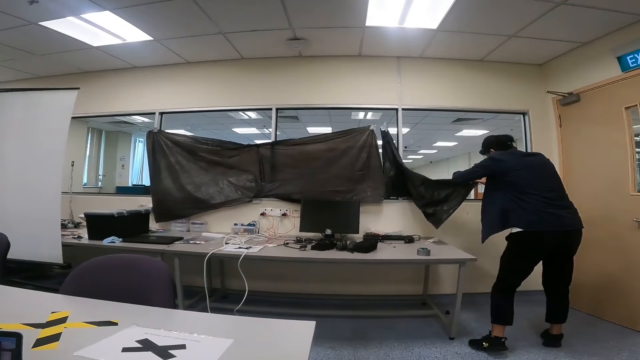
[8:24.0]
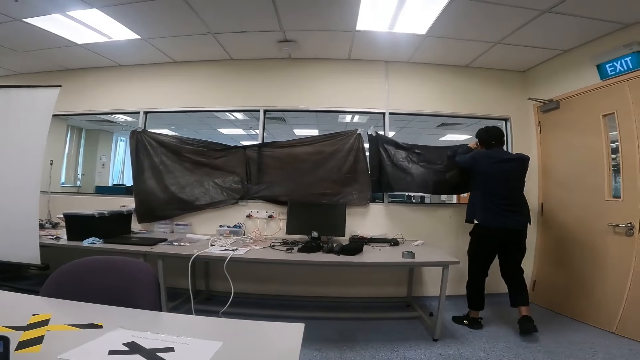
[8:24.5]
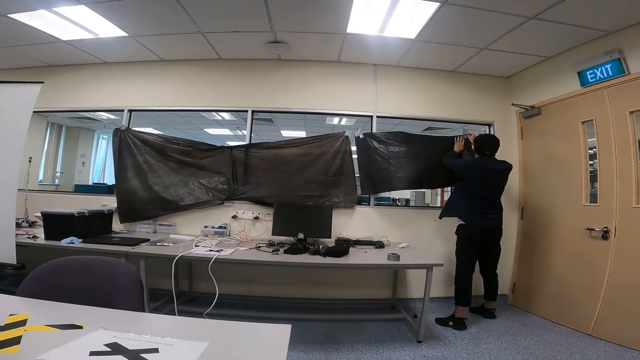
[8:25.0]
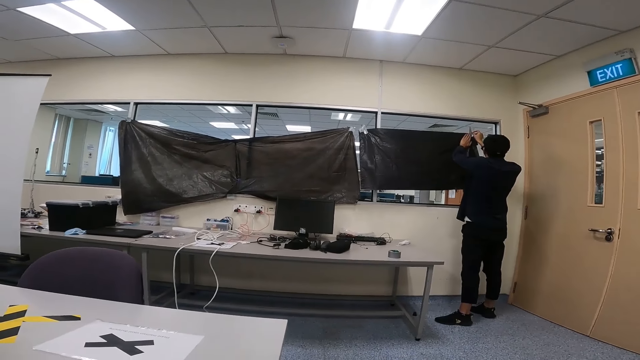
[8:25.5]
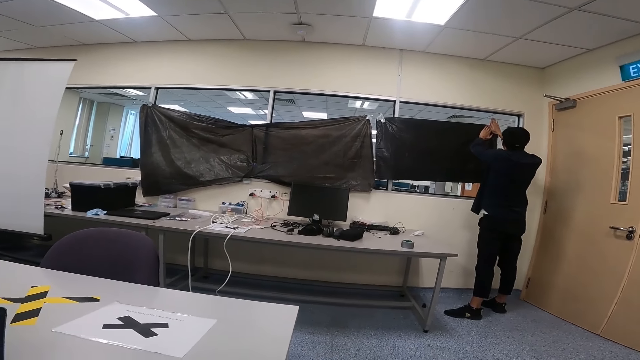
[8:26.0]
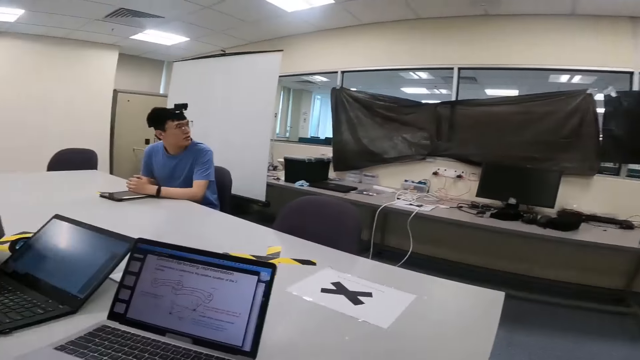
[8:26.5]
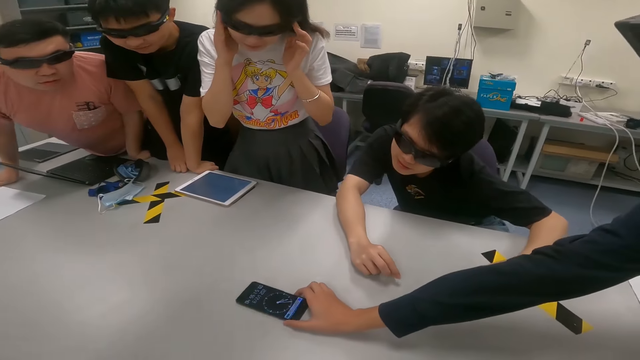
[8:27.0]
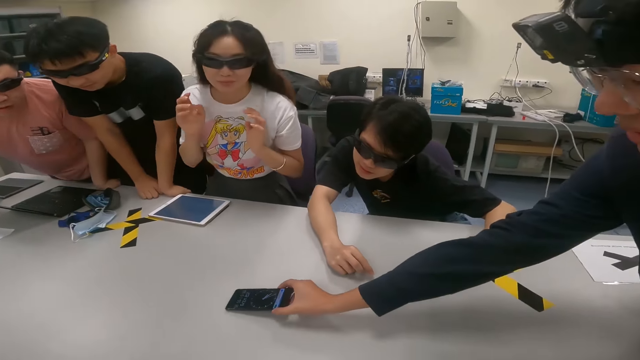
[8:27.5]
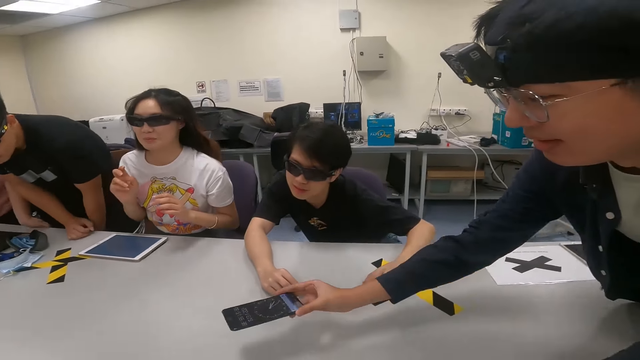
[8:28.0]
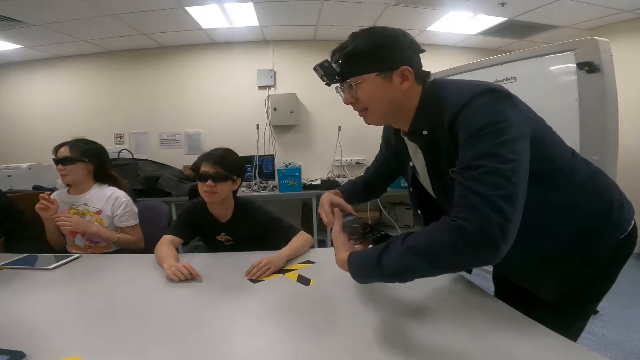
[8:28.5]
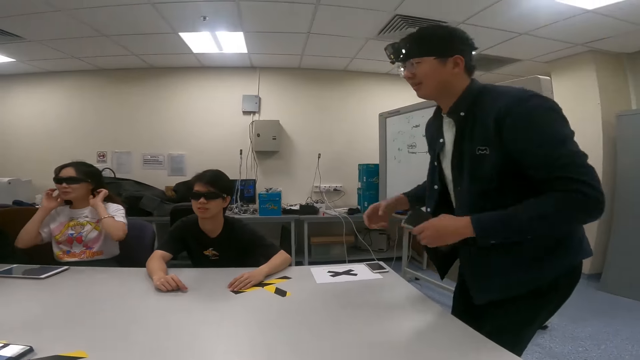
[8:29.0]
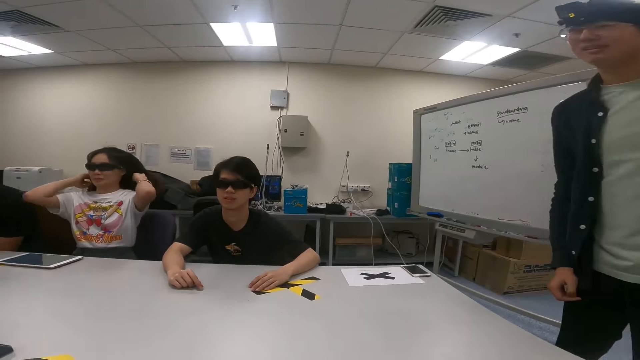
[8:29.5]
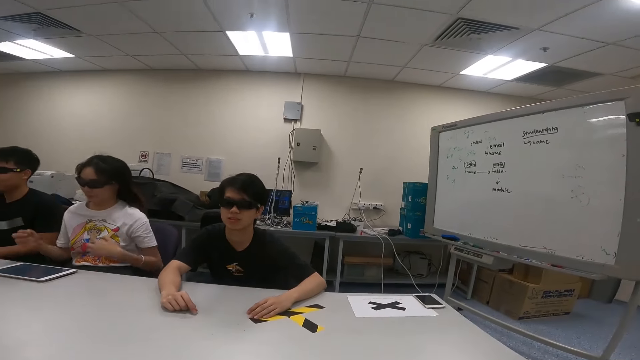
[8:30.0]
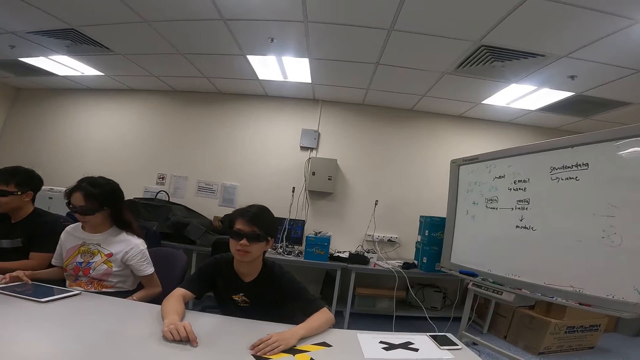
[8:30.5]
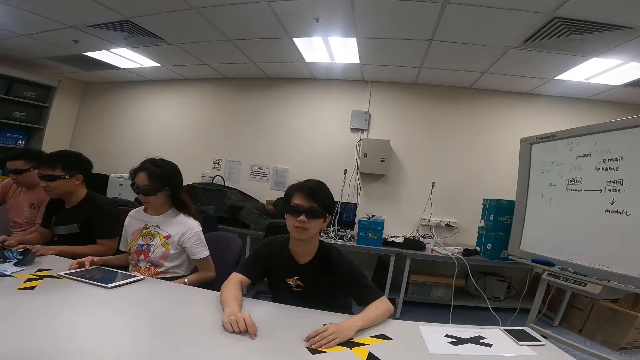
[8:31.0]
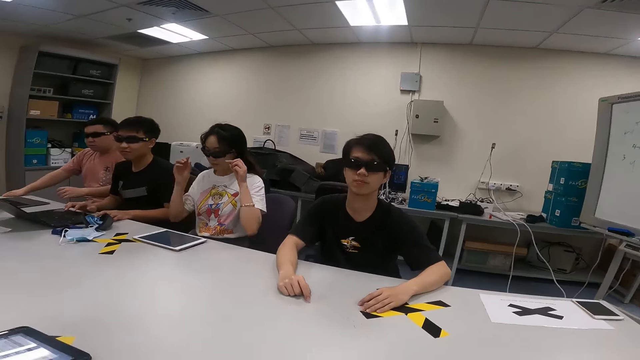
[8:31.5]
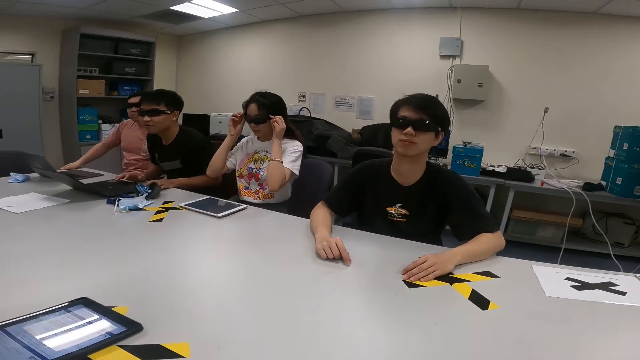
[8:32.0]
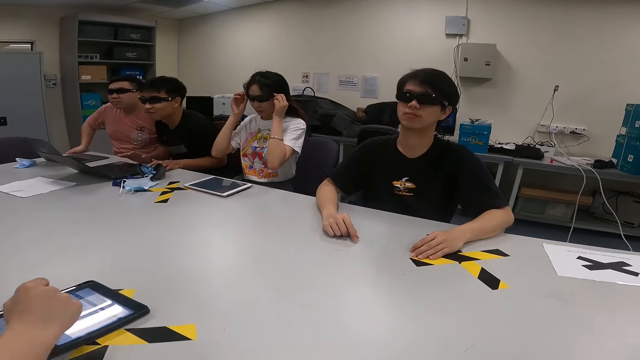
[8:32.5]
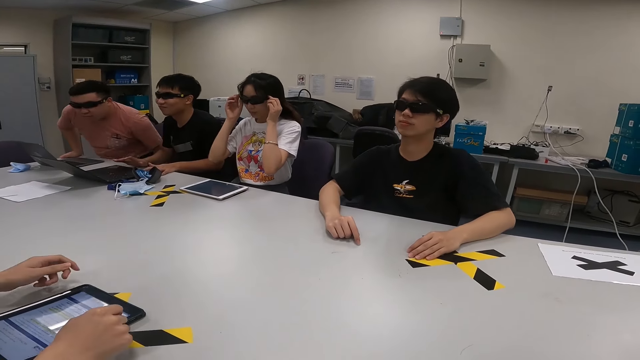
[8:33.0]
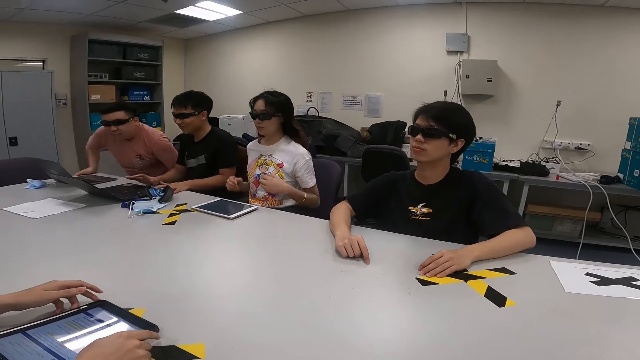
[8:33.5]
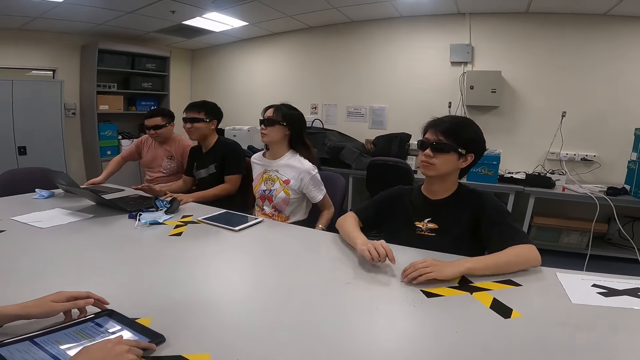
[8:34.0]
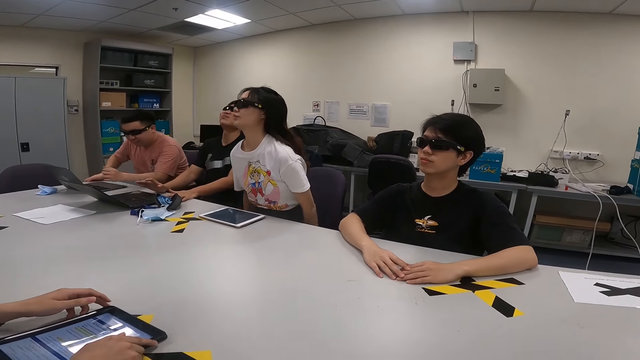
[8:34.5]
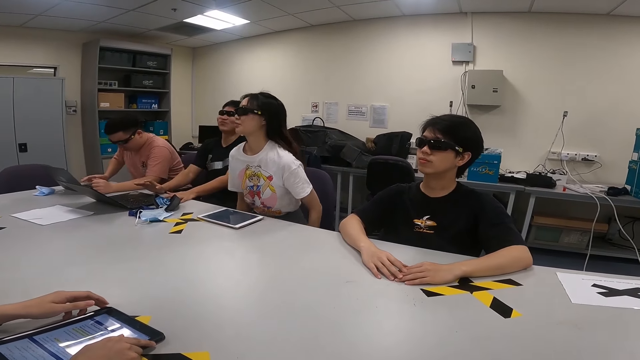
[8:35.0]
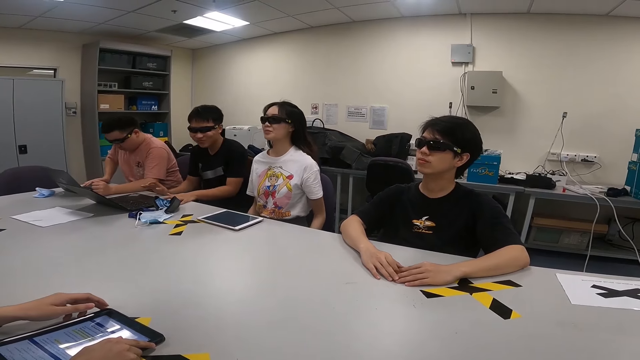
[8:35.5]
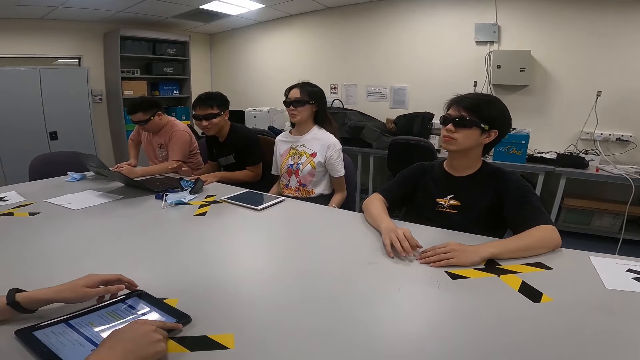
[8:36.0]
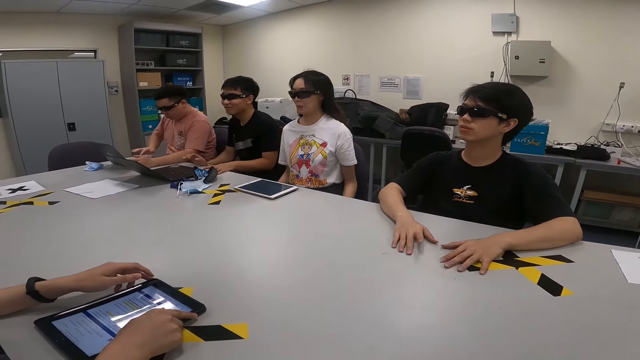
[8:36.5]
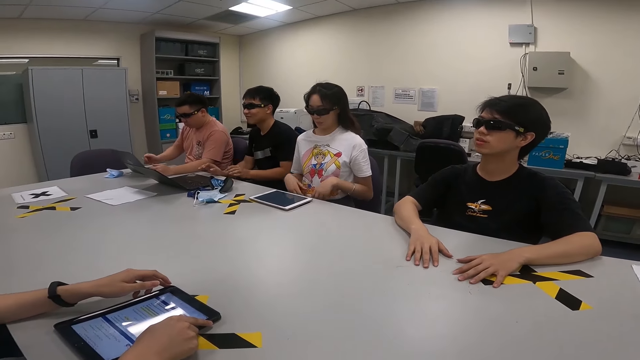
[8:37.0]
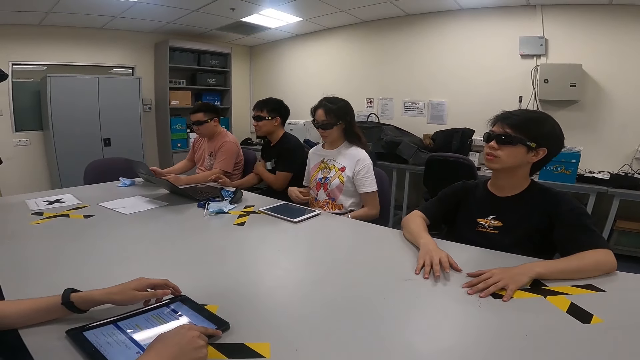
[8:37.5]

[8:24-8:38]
A man closes the window by a polythene. The camera wearer closes the window. The man pulls a phone. The man holds the mobile phone. A lady straightens her hair. The lady holds the spectacles. The lady adjusts her shades. The camera wearer holds the tablet.

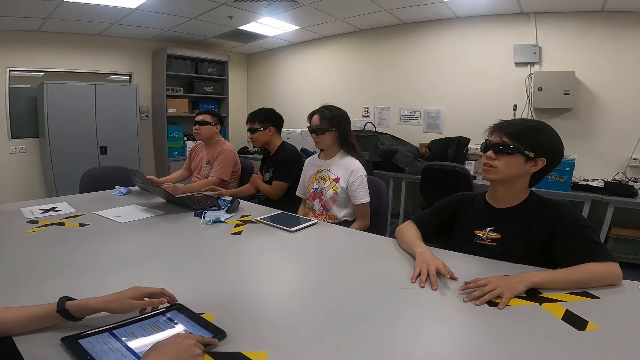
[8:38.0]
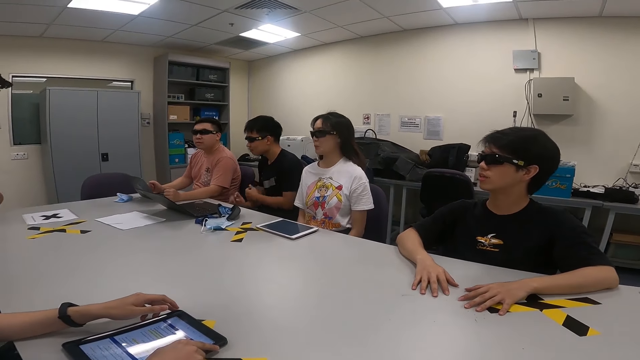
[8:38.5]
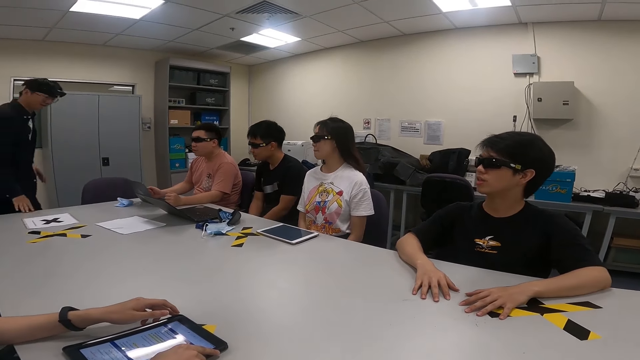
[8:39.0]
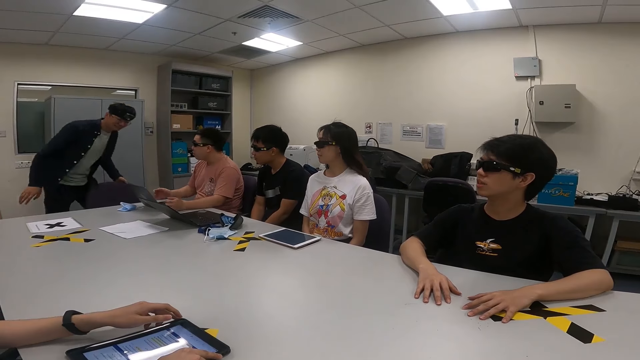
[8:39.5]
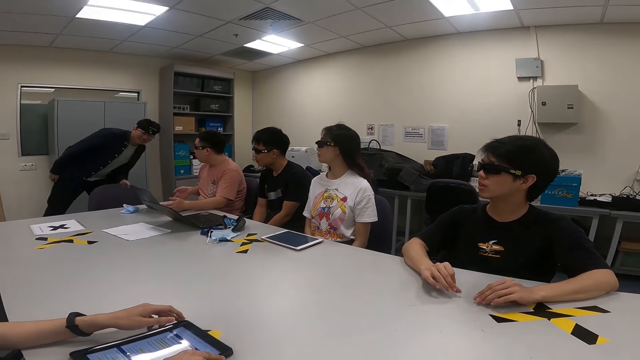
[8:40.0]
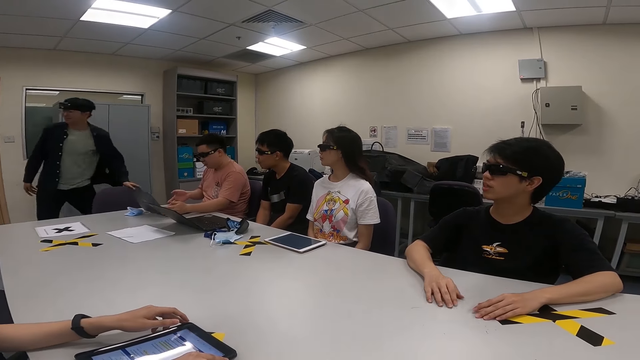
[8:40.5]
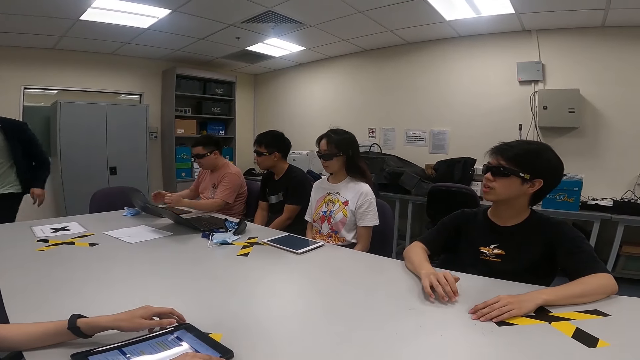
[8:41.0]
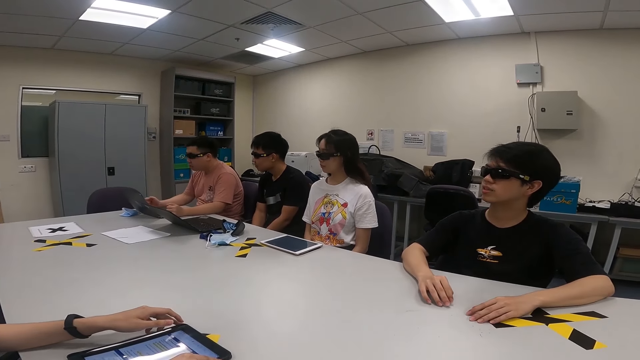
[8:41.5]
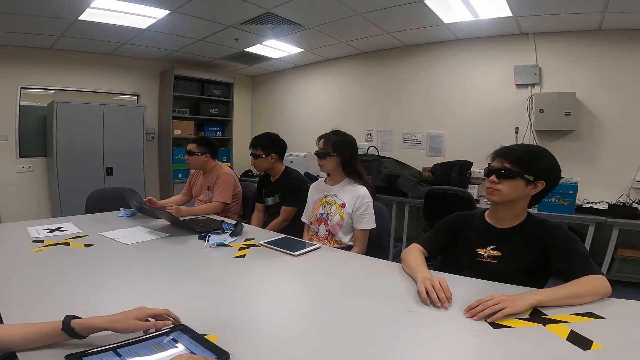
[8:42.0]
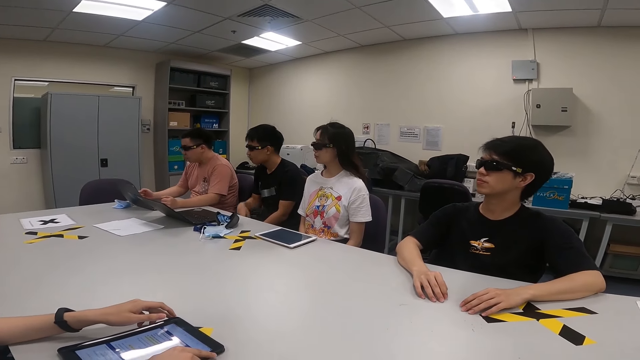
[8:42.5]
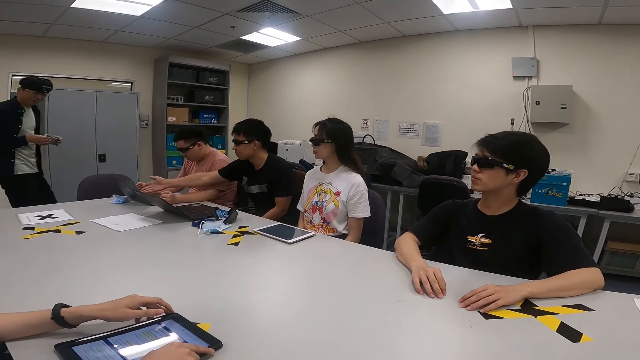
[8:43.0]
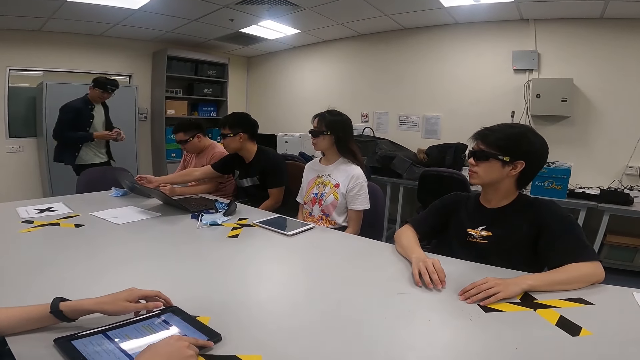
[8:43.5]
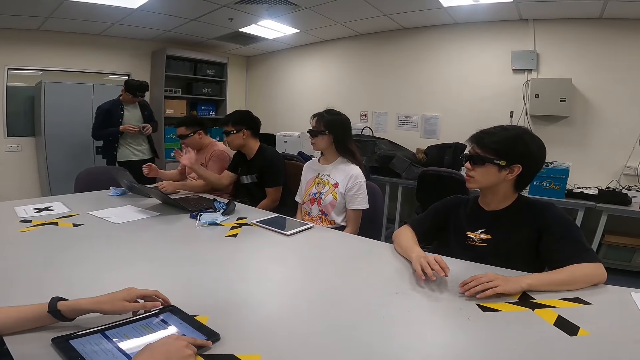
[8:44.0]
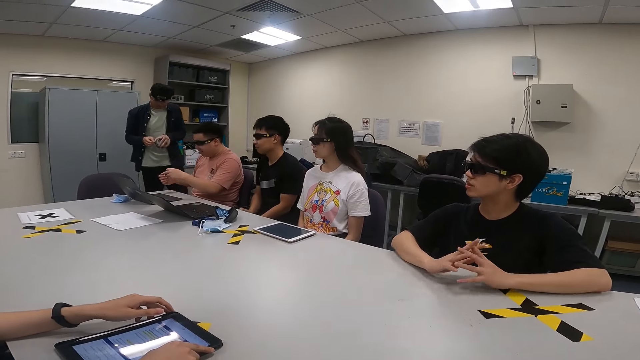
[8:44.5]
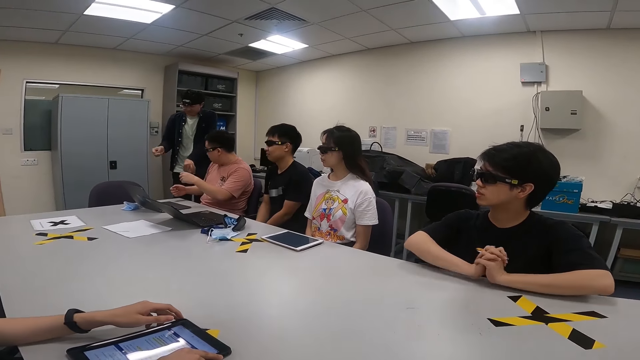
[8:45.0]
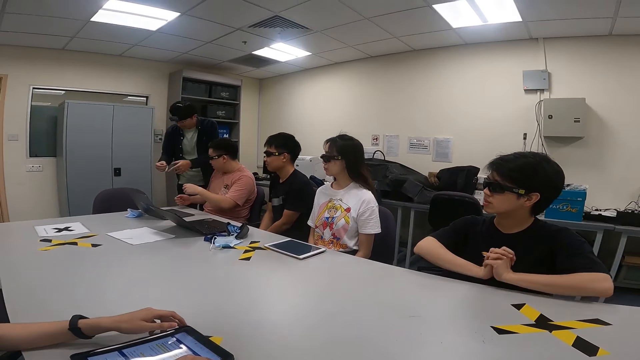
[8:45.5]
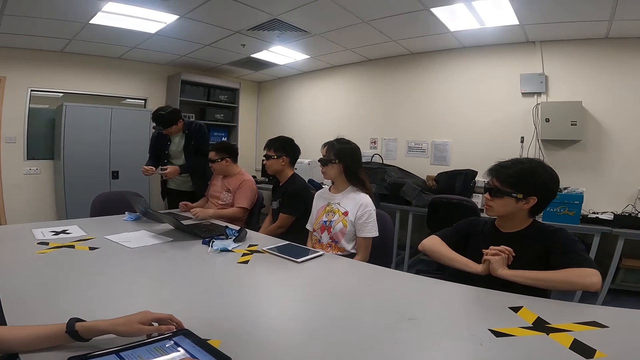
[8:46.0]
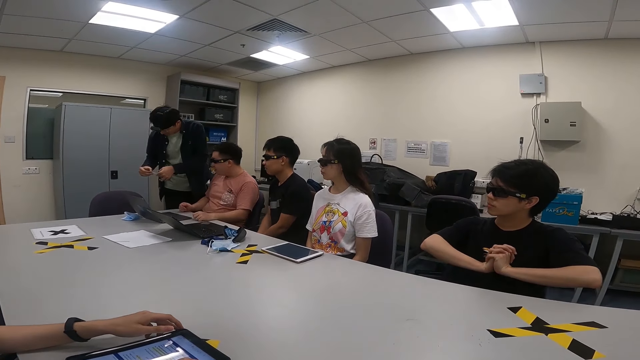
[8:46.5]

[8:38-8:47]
A man touches the chair. The man peeps and walks. The camera wearer walks in the house. The man cuts a masking tape.
